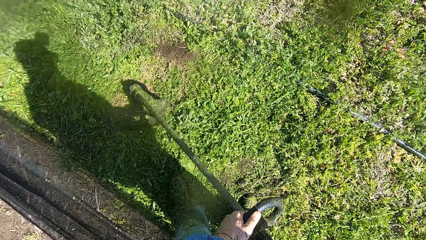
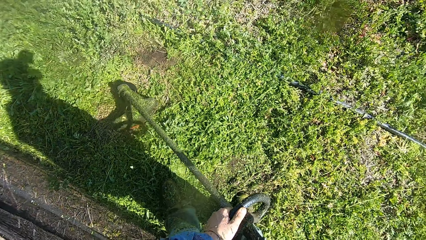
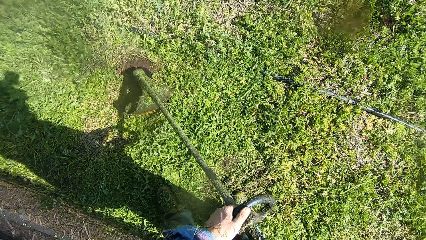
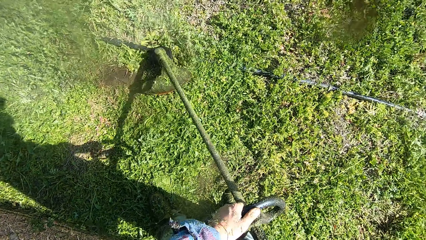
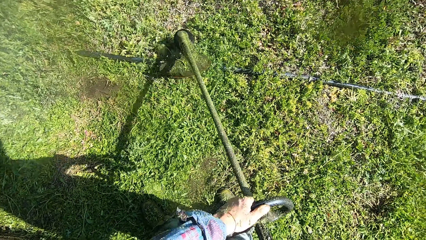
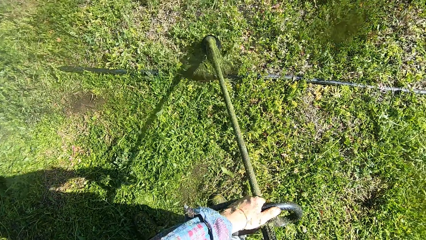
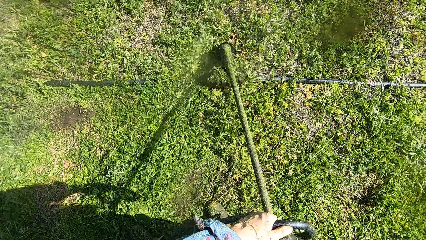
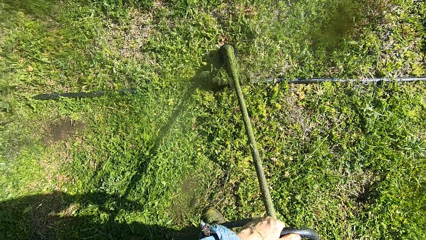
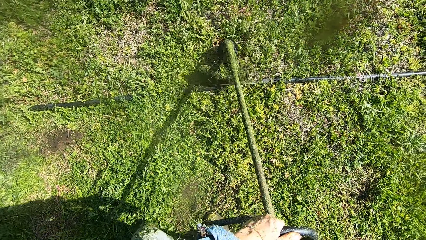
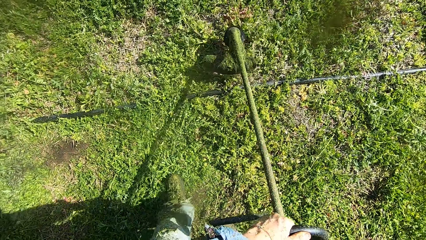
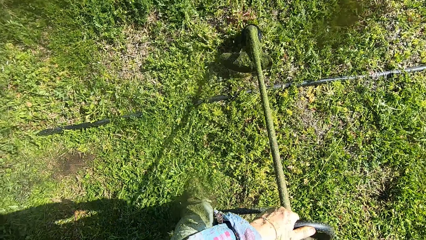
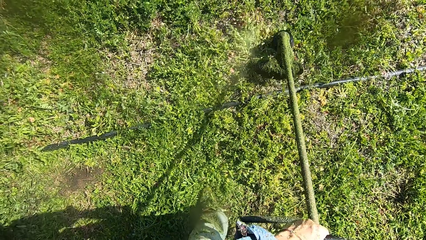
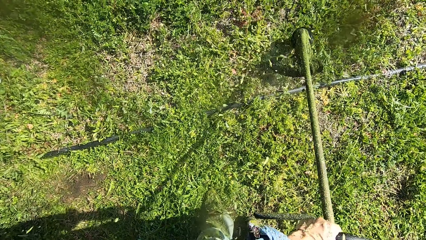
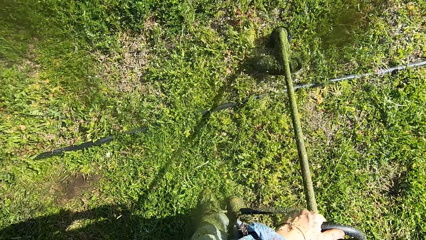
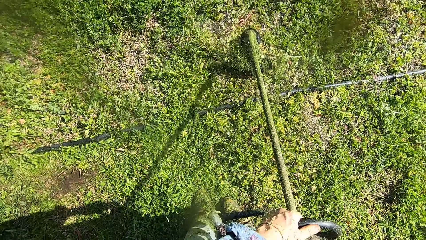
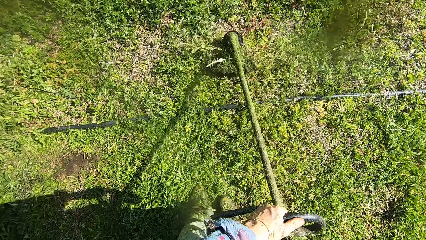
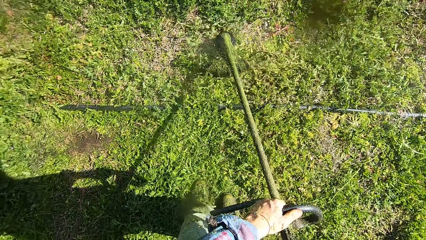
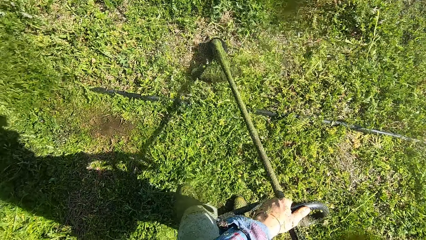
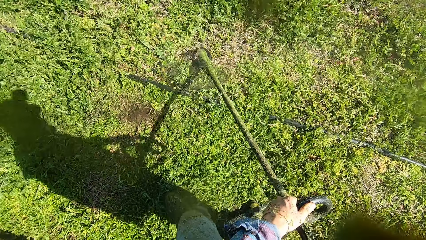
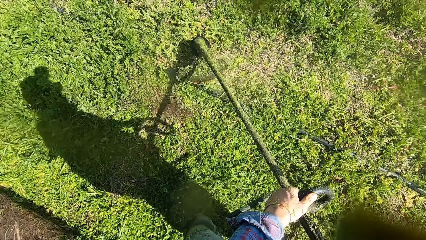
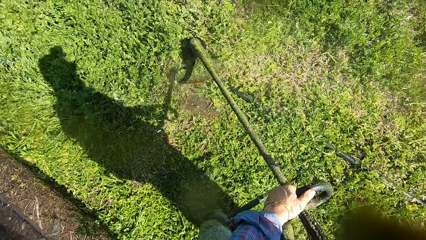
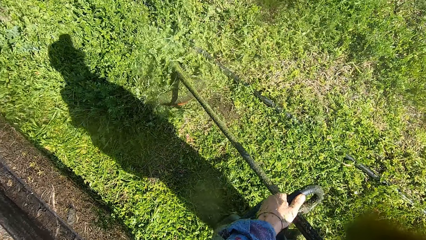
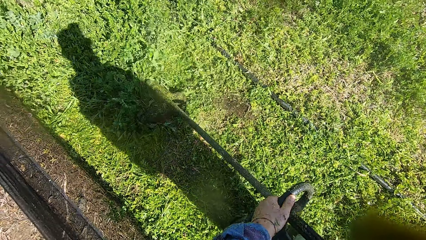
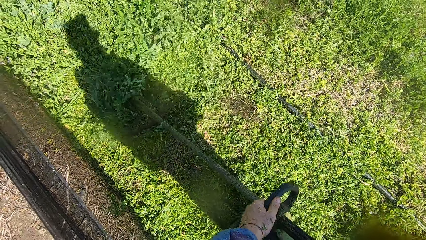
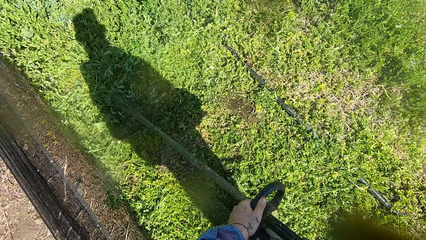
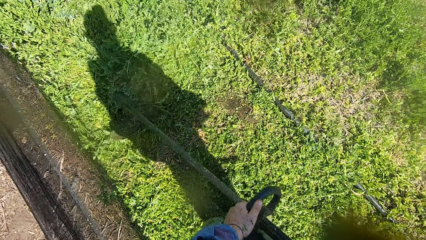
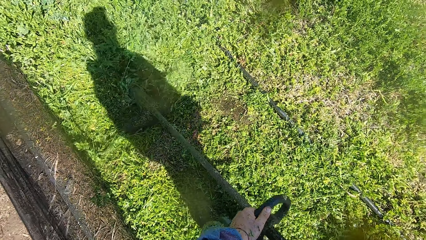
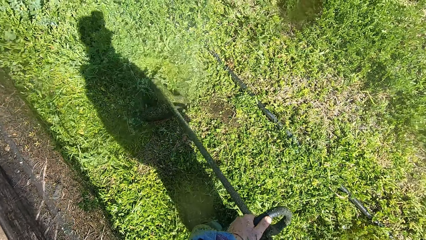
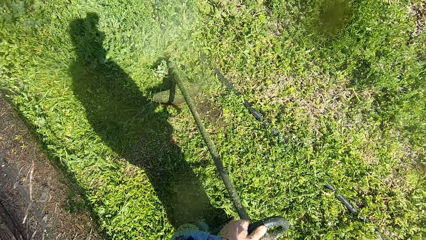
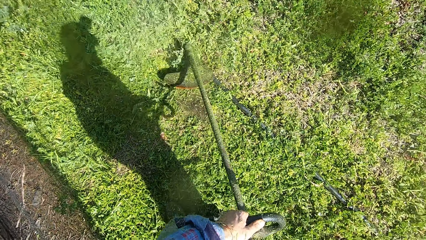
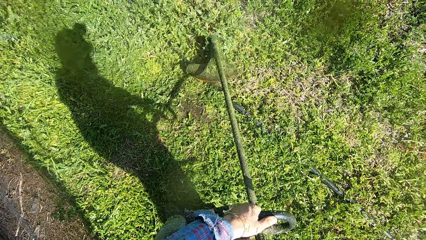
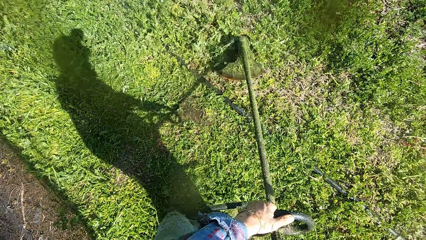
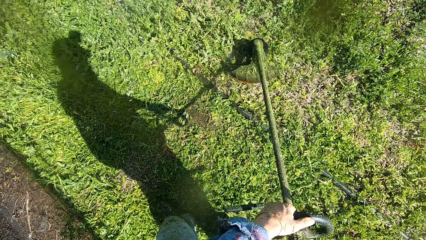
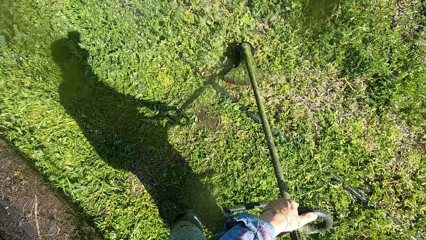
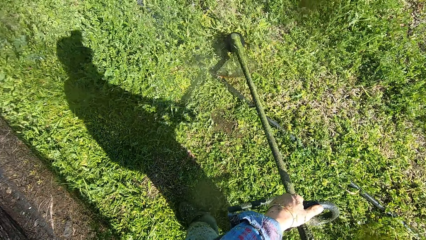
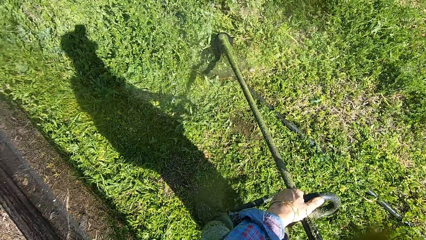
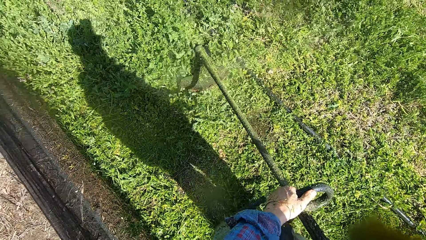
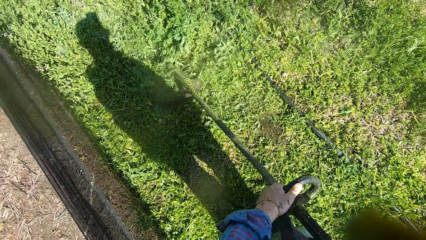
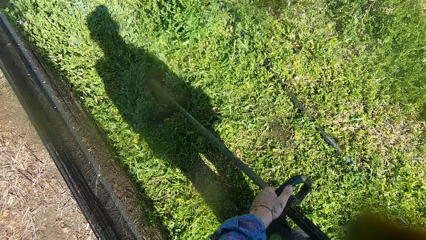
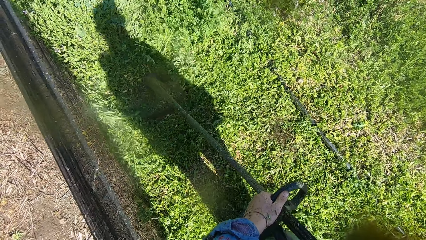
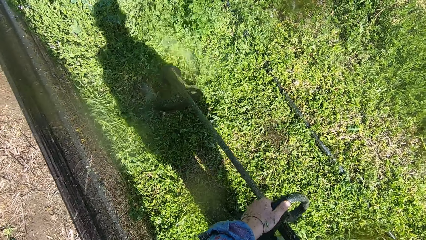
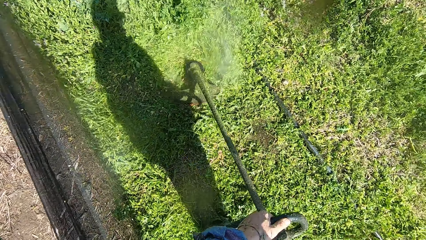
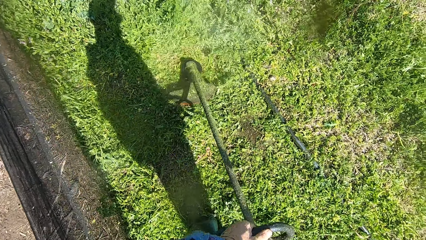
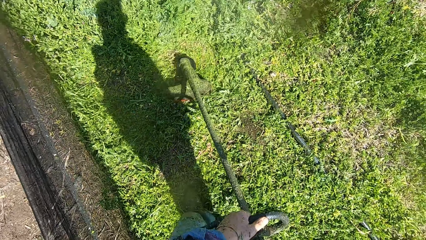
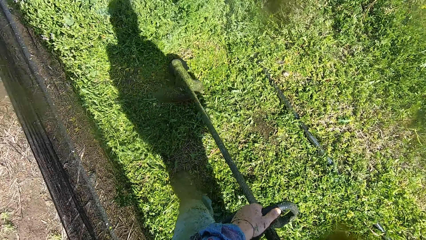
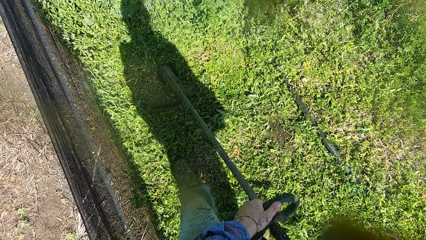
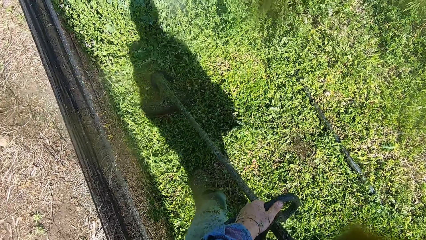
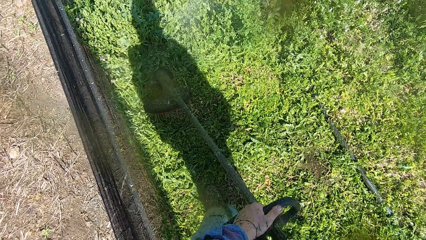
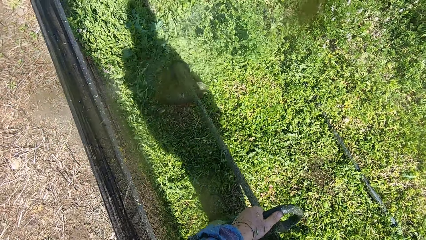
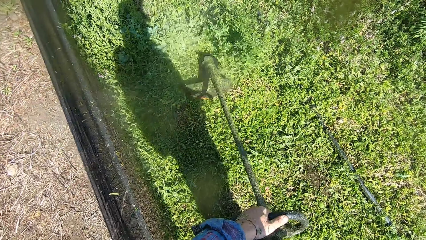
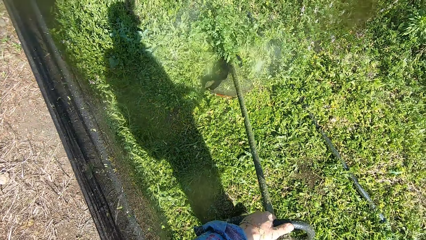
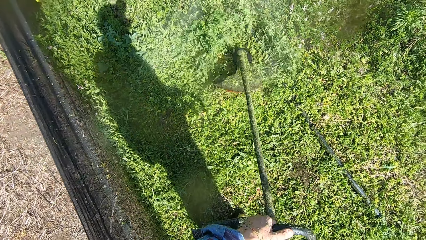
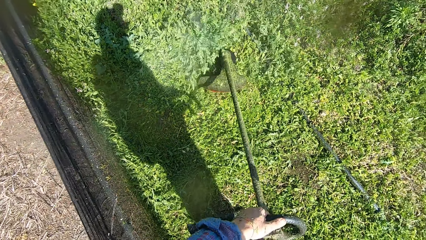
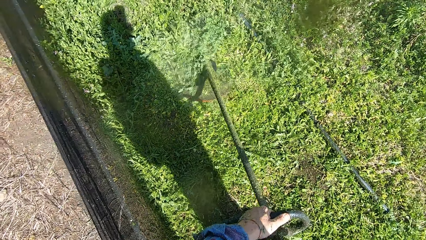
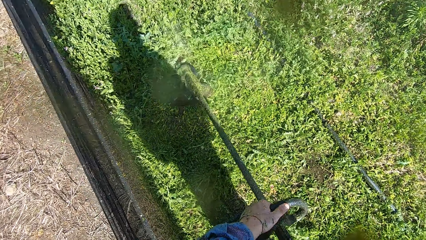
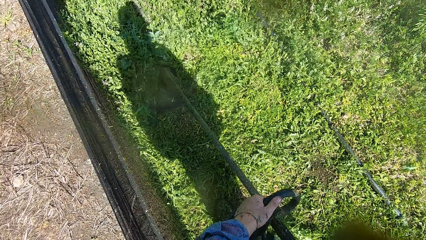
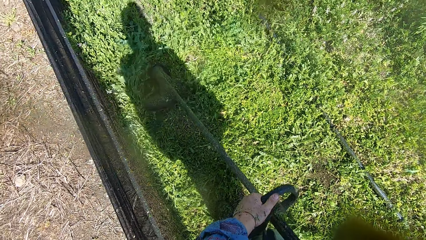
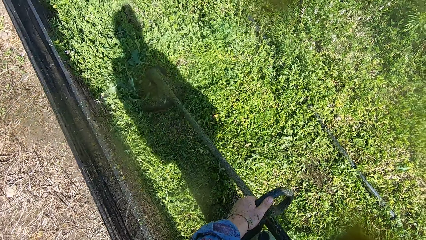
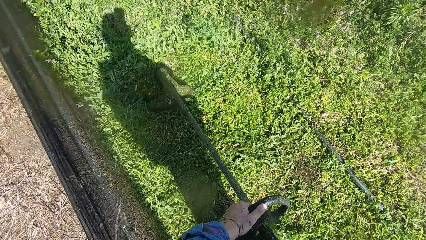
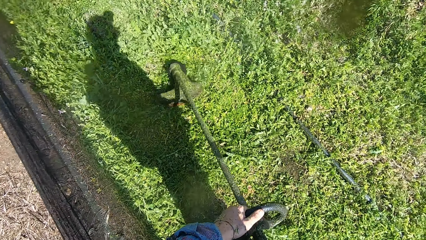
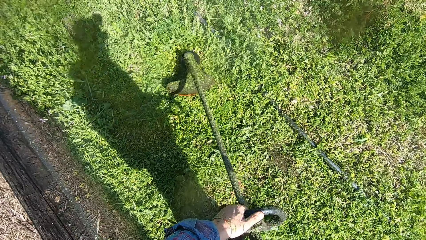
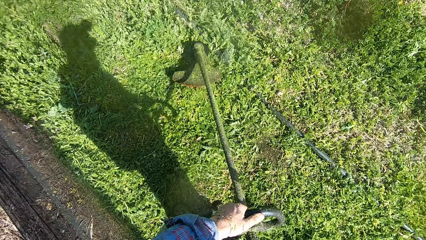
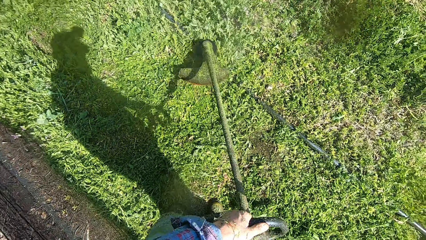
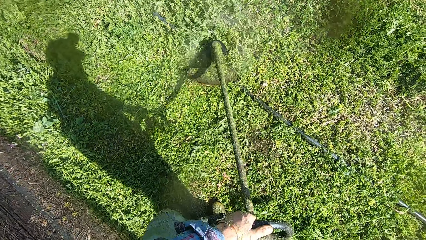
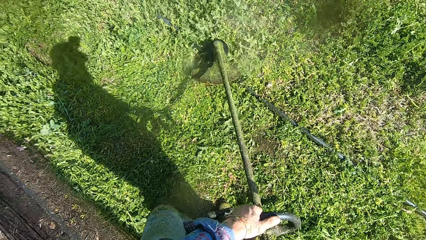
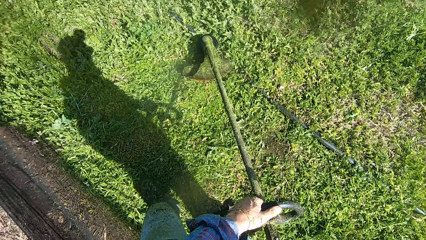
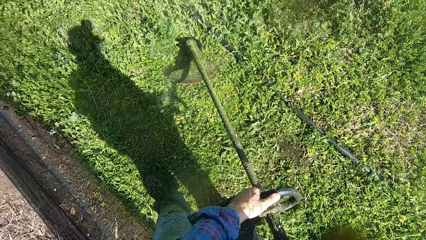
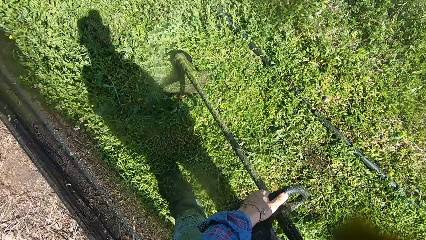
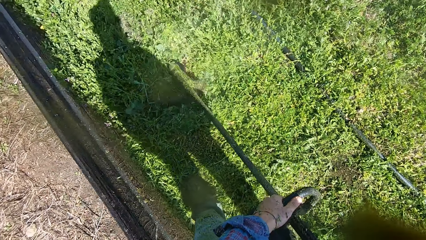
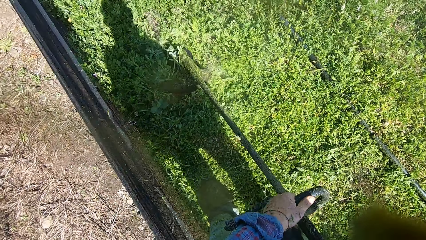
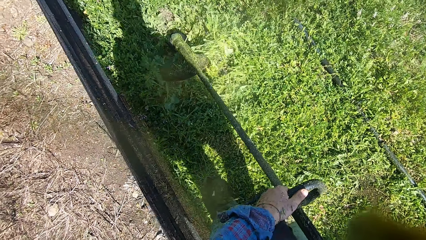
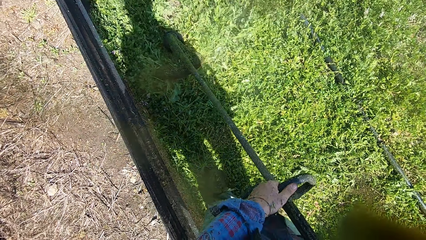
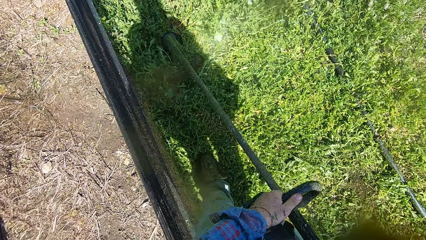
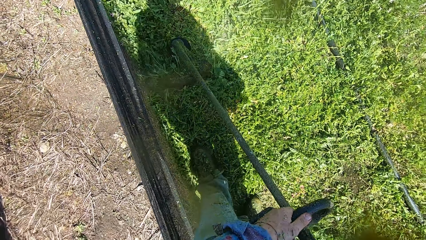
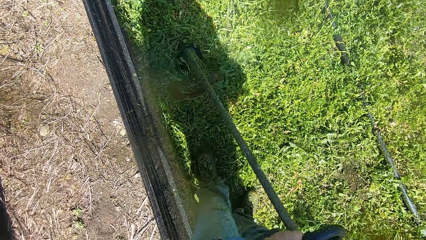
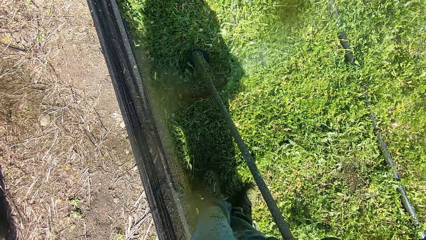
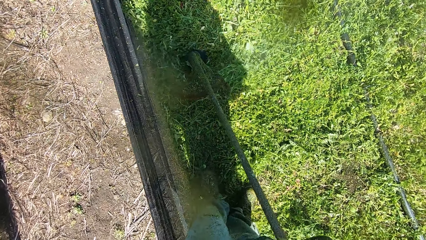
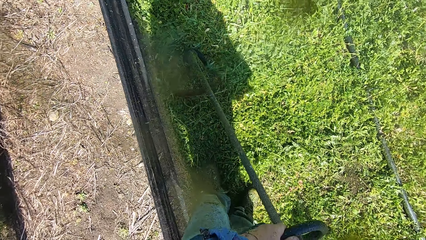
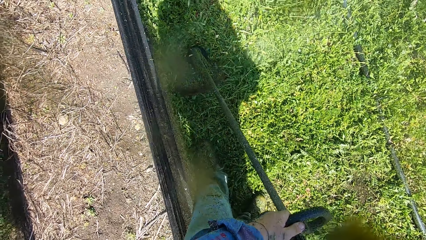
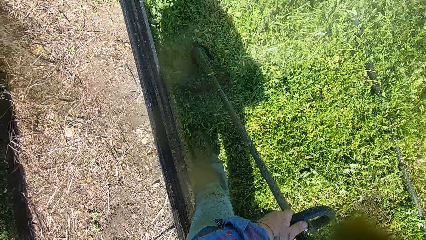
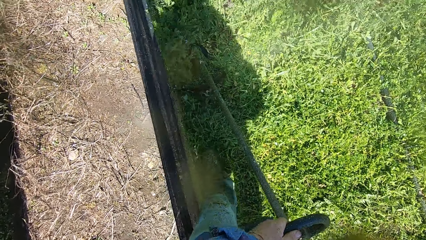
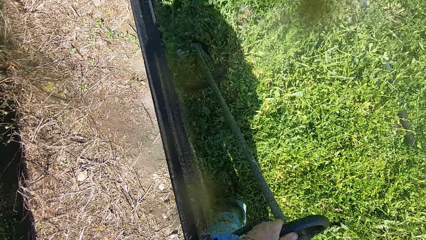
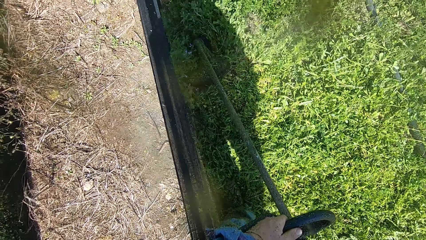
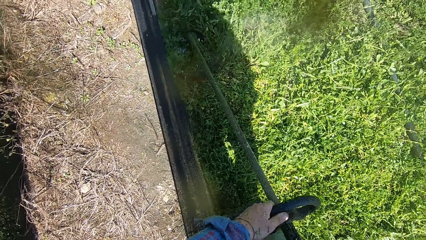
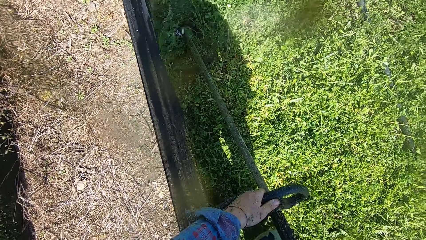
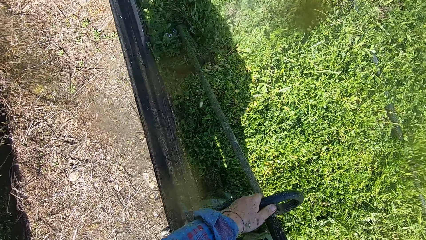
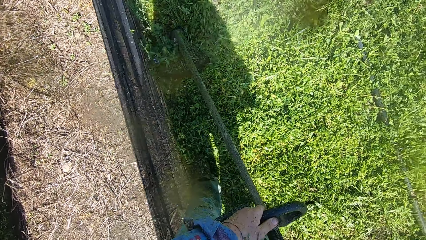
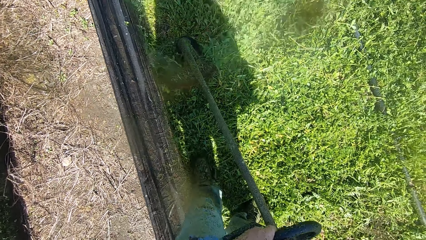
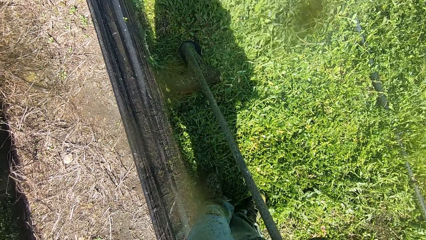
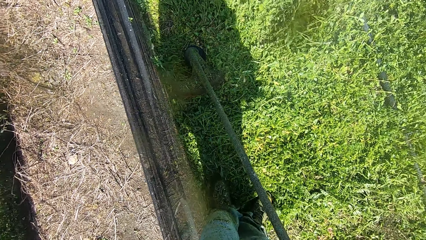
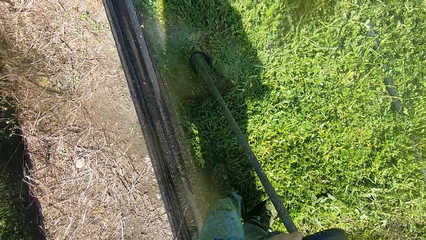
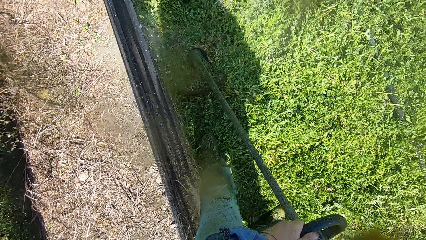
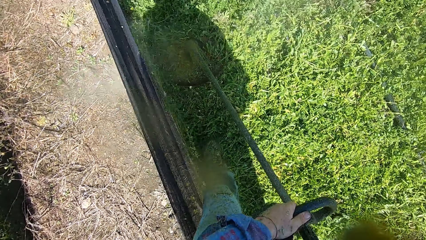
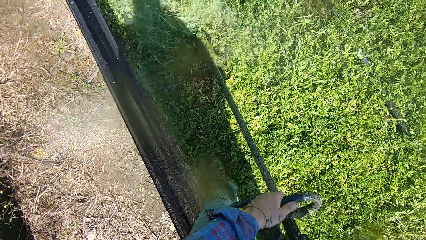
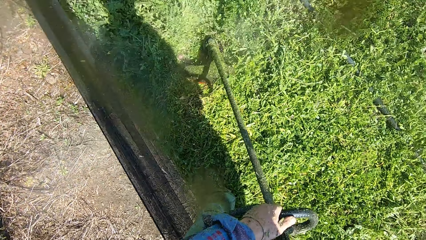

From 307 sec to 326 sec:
The camera wearer walks on the grass. They cut grass with a brush cutter. They walk on the grass. They cut grass with the brush cutter. They walk on the grass. They cut grass with the brush cutter.
